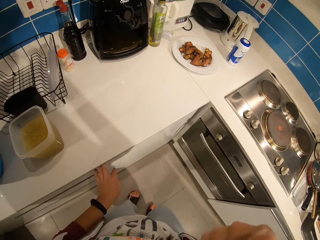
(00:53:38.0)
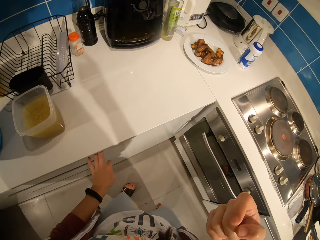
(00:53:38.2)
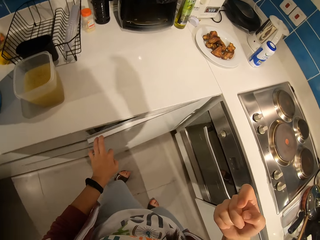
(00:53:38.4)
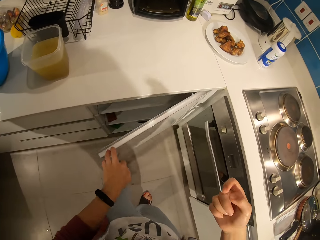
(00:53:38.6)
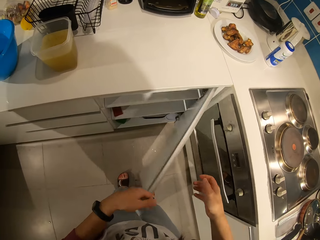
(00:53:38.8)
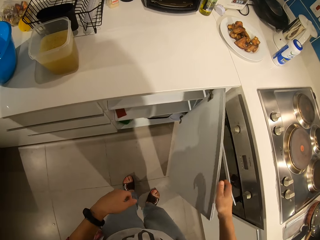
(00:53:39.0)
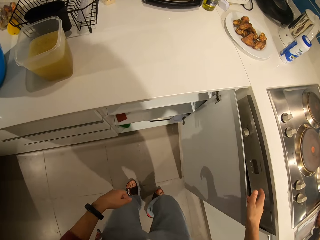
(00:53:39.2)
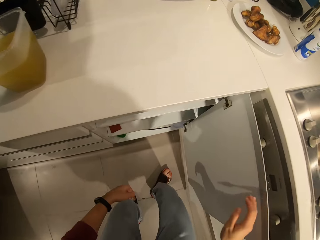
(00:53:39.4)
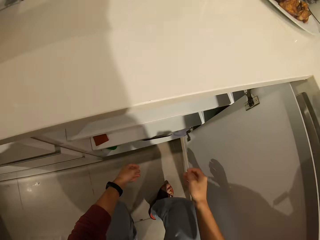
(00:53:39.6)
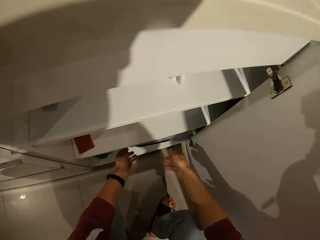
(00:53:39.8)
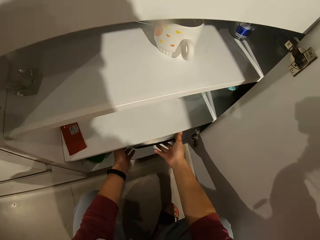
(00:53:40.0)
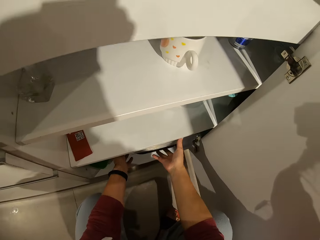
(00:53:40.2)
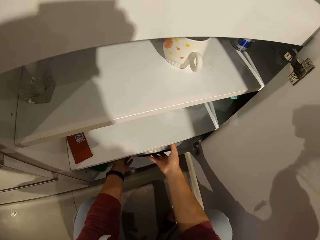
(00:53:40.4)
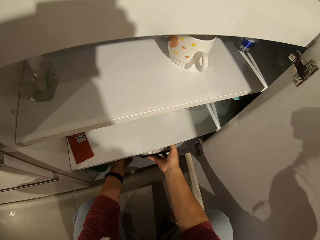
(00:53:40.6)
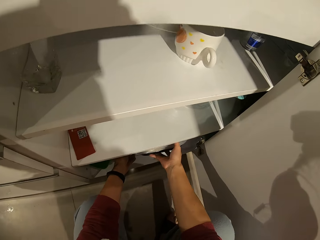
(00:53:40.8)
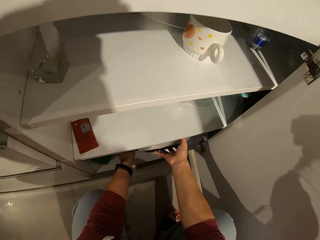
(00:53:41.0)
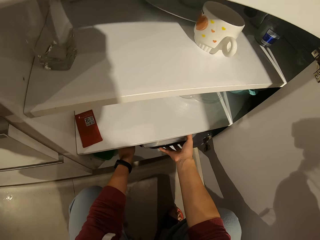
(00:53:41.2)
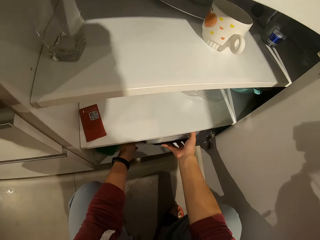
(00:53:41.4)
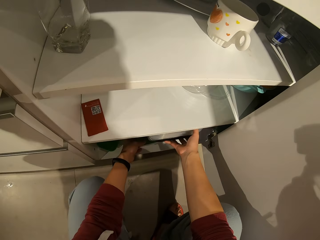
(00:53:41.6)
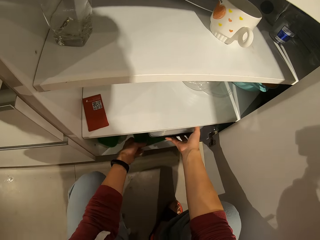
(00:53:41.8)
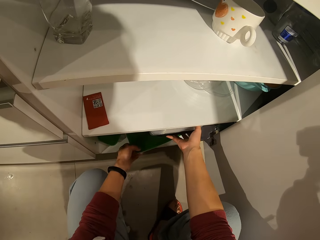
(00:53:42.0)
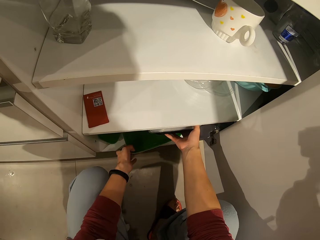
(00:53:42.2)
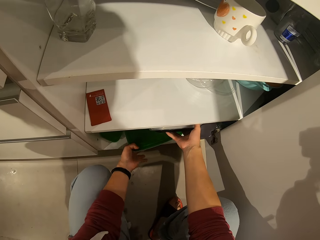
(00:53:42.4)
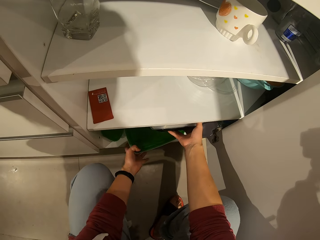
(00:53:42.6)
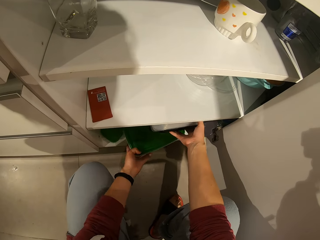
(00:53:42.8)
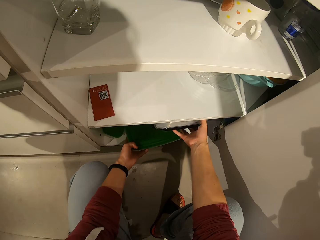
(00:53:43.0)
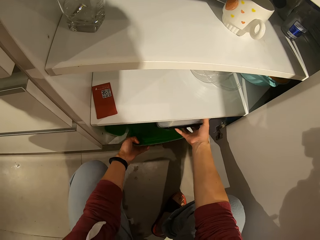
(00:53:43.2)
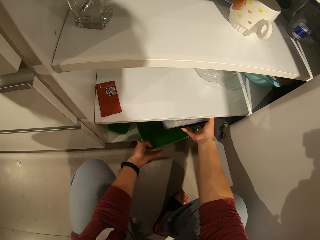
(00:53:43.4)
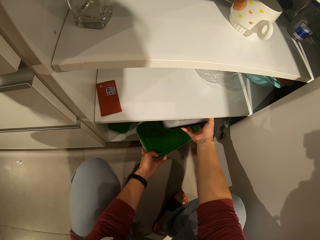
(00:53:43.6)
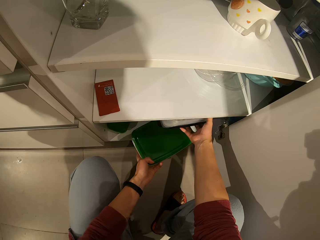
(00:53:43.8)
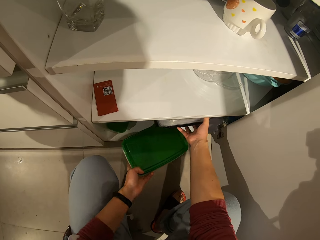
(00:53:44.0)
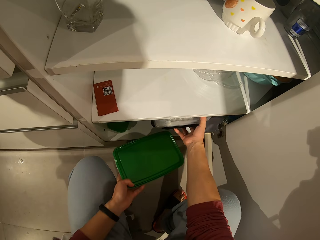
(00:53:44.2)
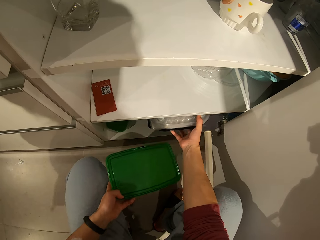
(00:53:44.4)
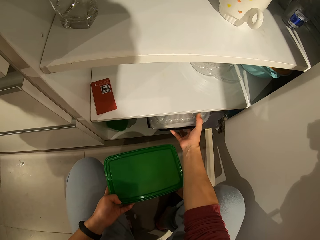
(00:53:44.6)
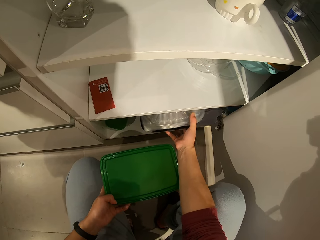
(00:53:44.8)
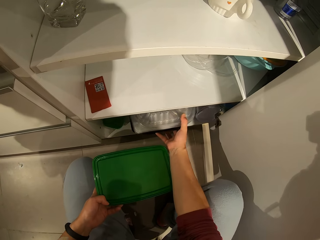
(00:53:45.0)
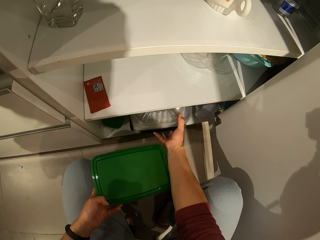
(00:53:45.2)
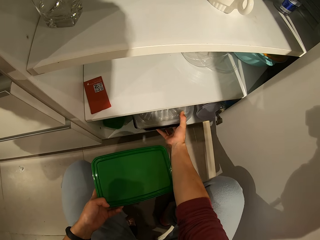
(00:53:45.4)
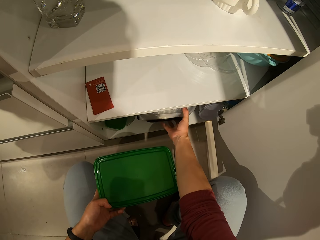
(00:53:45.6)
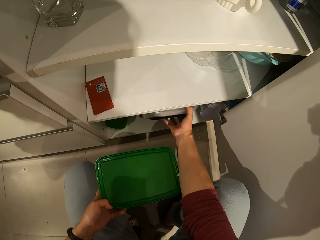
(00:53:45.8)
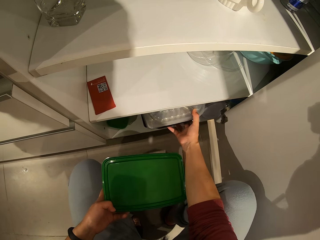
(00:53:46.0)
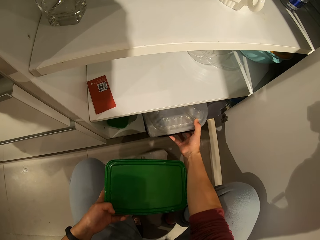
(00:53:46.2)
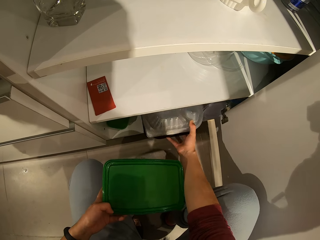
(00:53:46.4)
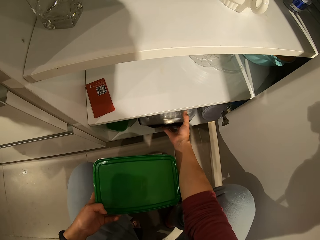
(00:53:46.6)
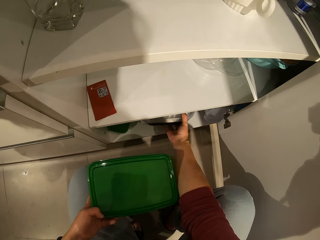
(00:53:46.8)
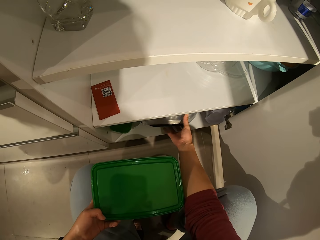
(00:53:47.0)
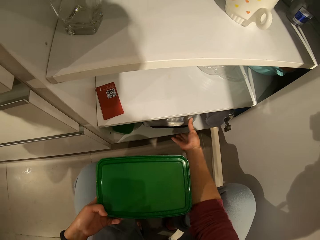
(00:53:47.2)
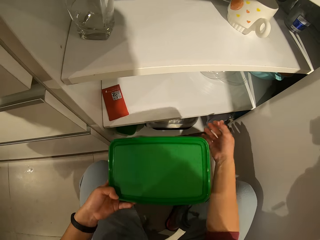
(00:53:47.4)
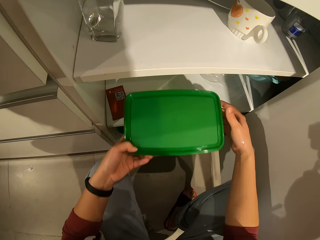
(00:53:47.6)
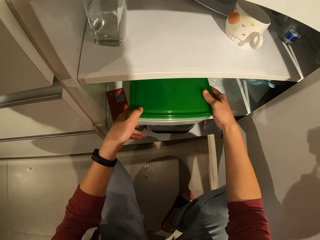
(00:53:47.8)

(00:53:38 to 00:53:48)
The camera wearer opens a section of the kitchen cabinet. They move containers in the cabinet. They remove the dish.

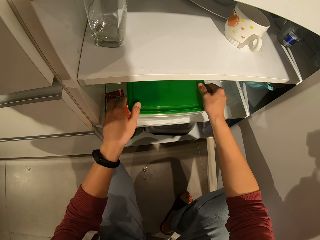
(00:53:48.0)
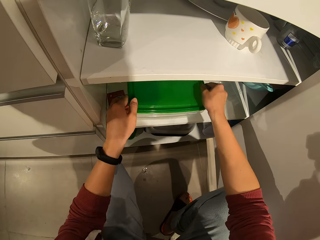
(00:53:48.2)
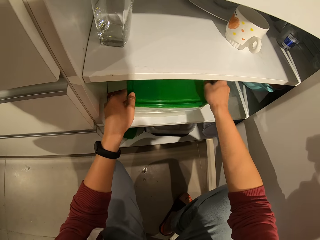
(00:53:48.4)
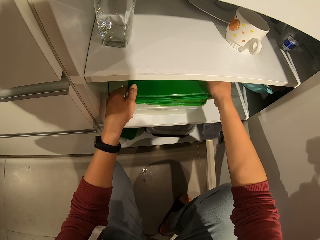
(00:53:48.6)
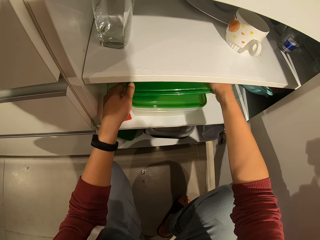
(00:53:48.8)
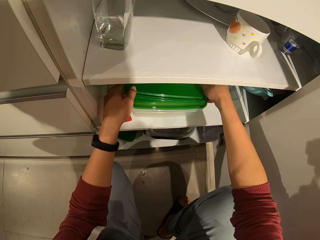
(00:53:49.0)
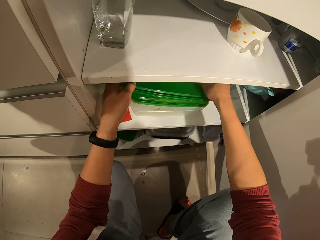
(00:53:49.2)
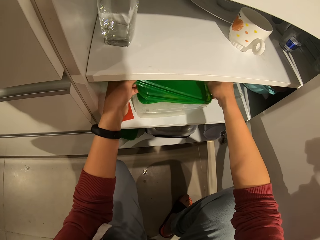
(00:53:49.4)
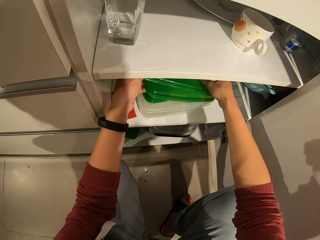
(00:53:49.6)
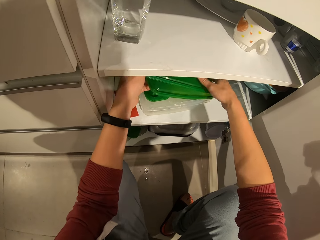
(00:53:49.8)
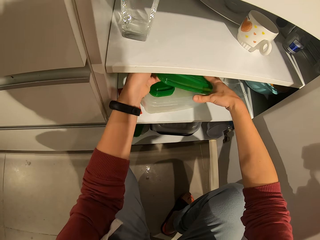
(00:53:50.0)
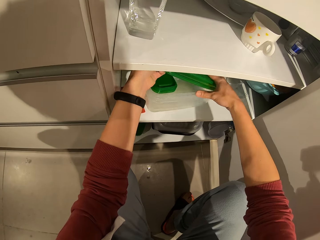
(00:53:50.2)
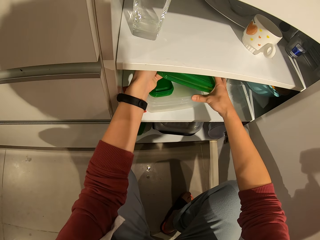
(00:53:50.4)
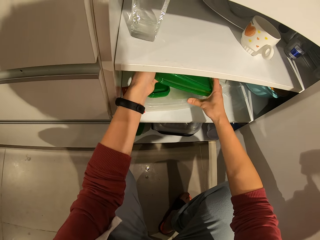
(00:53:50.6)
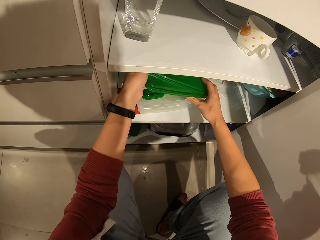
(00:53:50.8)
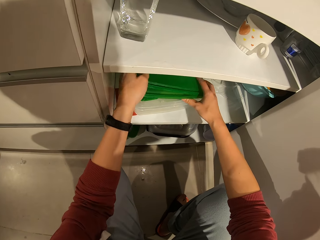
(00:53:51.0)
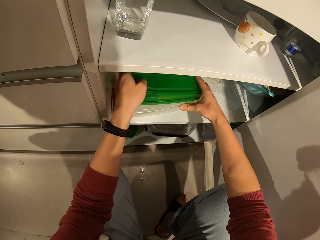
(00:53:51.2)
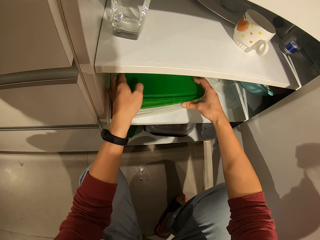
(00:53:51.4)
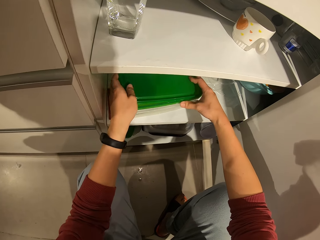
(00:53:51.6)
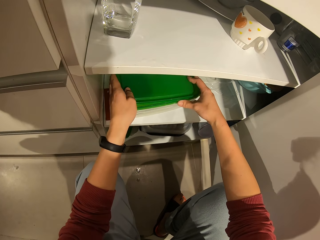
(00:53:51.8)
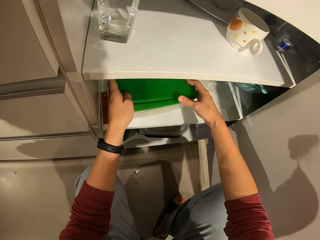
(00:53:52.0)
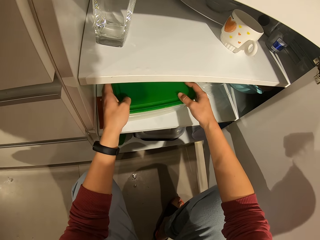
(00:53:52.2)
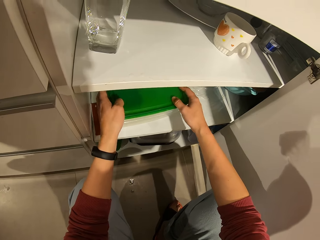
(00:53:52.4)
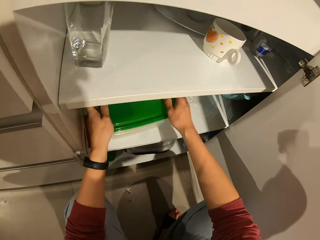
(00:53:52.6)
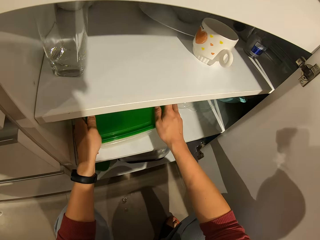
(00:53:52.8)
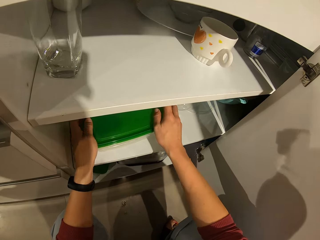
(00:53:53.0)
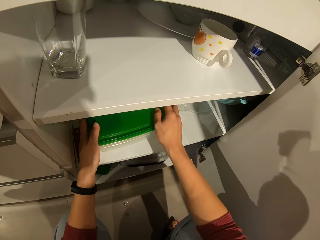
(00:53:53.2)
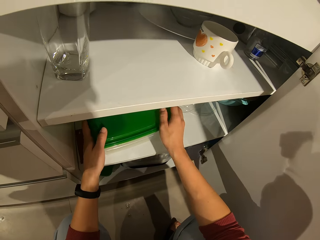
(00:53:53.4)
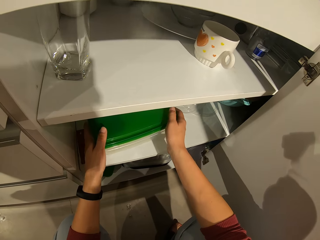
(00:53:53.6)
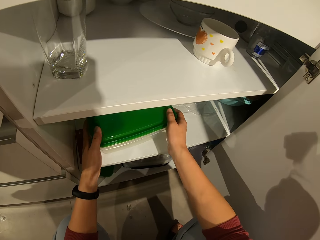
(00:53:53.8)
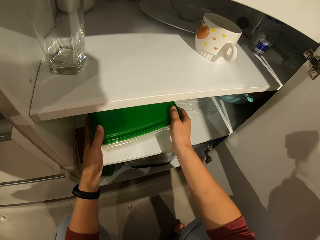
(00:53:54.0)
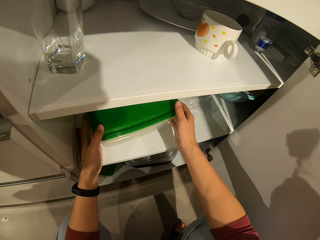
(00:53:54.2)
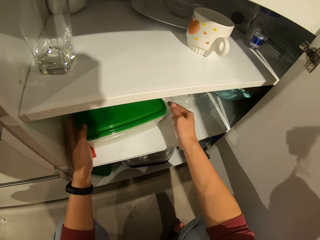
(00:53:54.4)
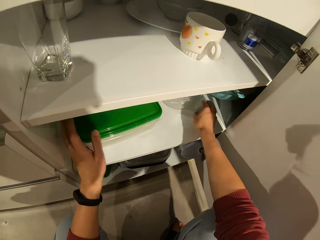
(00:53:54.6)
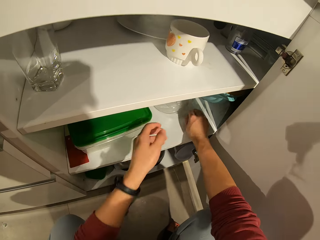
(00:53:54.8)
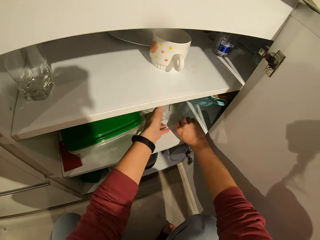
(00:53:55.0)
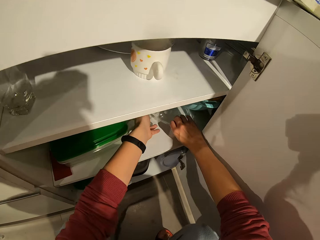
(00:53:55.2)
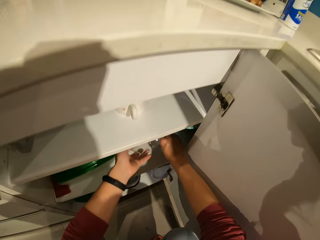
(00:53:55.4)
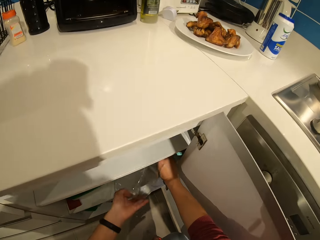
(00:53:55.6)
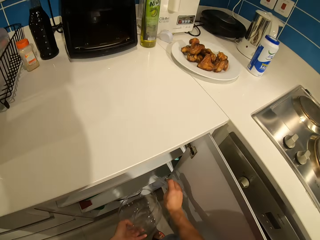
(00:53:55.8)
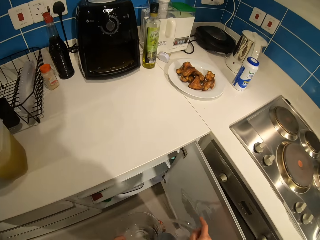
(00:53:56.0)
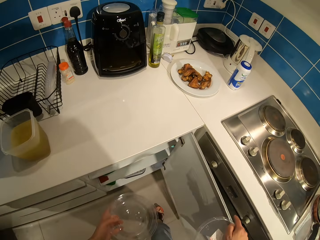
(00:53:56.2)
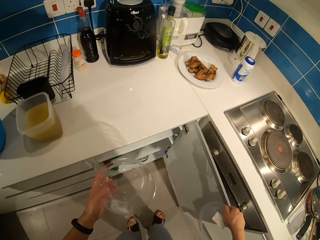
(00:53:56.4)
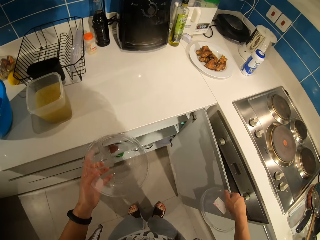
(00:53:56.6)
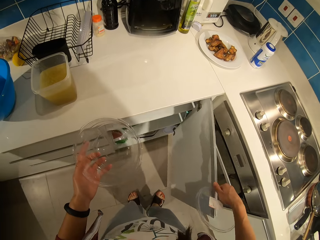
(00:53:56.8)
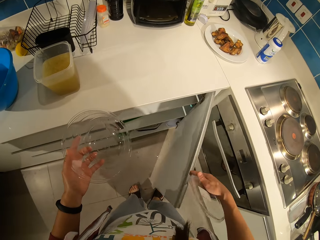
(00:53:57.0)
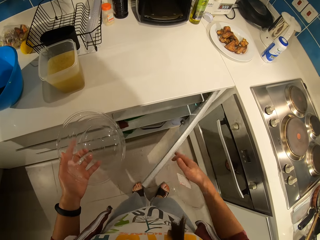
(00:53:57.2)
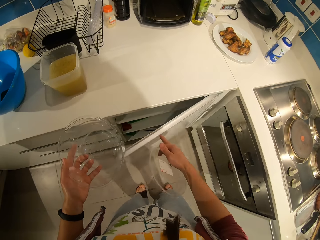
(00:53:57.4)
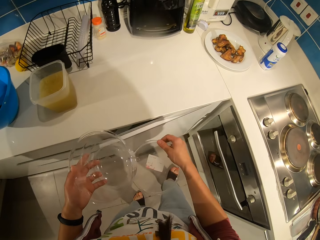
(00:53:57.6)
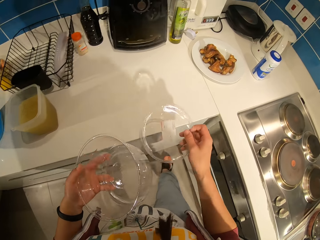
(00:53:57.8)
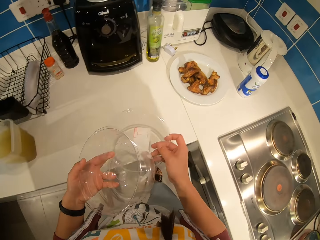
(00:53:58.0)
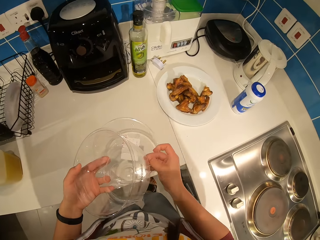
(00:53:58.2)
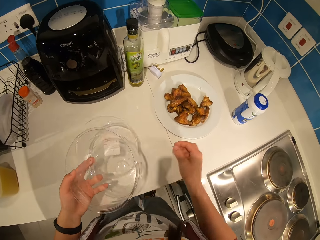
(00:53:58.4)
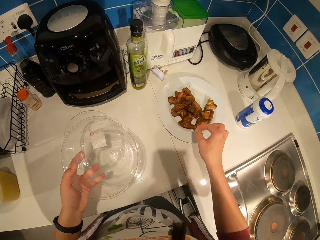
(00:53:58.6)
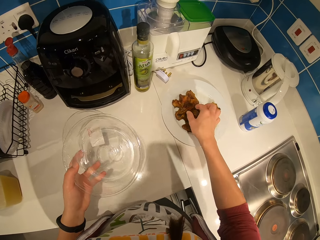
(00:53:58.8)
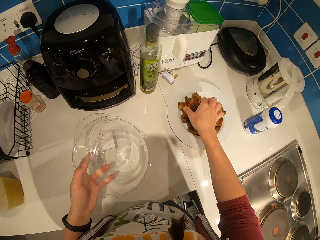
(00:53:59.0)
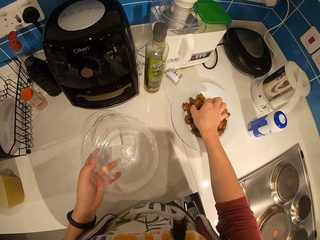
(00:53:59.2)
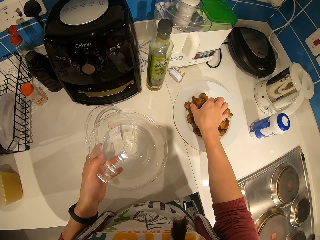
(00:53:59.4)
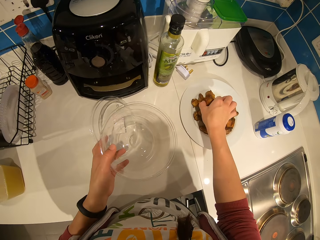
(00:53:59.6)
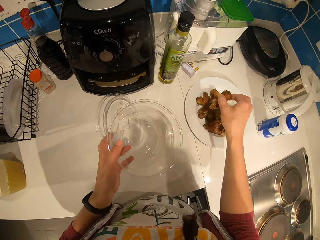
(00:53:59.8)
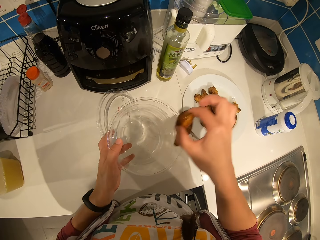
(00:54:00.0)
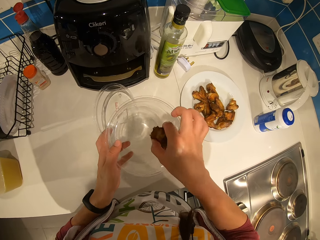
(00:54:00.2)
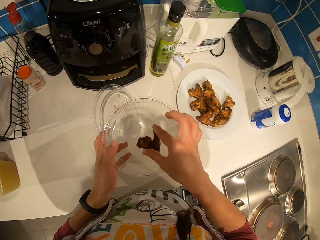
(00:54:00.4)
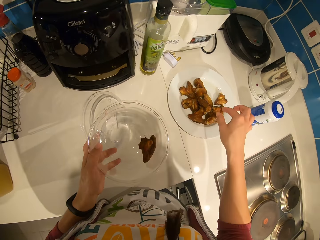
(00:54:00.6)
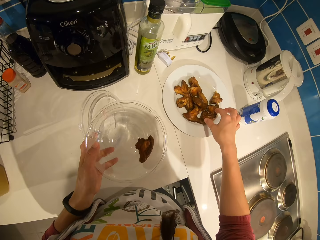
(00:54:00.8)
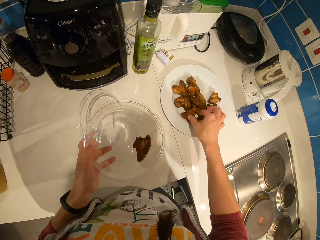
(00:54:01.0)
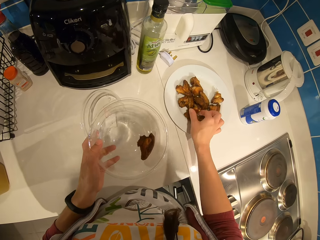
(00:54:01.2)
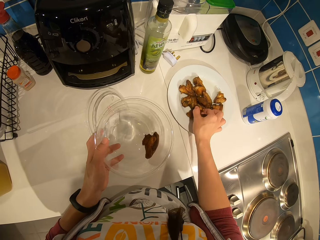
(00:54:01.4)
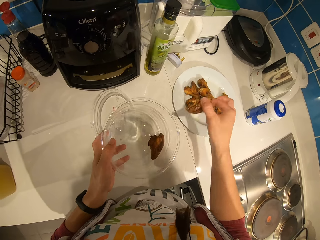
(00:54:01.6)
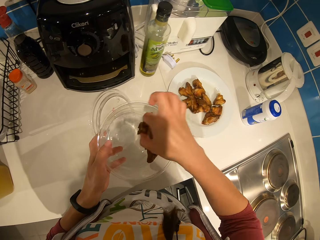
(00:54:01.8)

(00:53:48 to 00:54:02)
The camera wearer opens the container or dish in the cabinet. They take out another container in the cabinet. They close the cabinet section. They move chicken from a plate to the bowl. They pick meat pieces from the sauce pan and put the meat in the dish.
